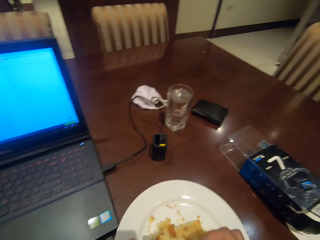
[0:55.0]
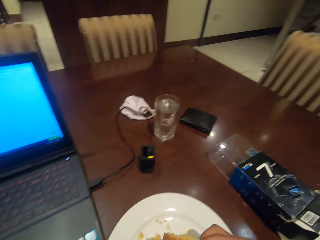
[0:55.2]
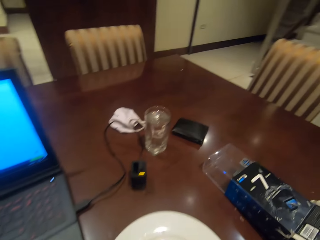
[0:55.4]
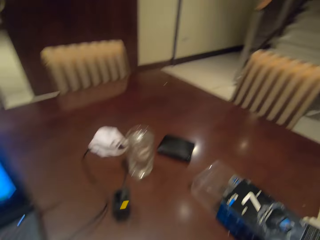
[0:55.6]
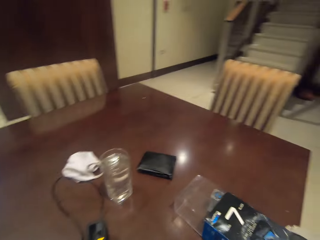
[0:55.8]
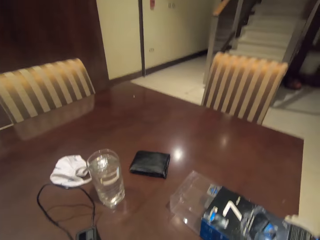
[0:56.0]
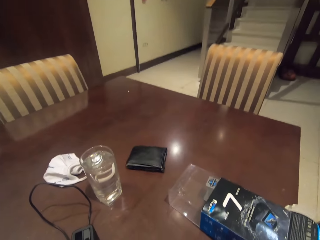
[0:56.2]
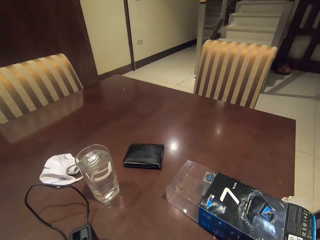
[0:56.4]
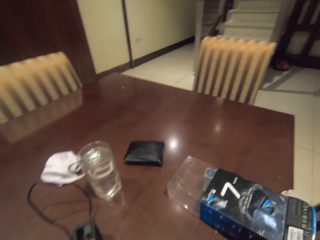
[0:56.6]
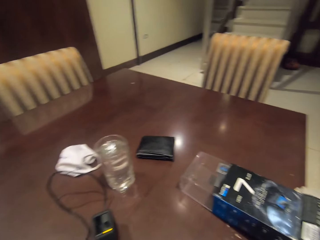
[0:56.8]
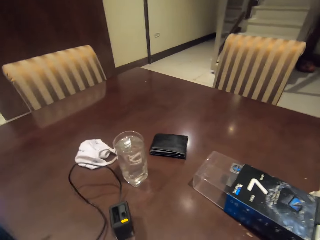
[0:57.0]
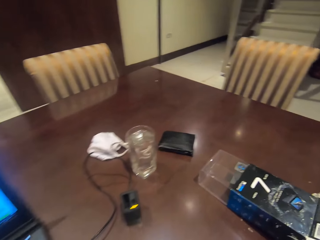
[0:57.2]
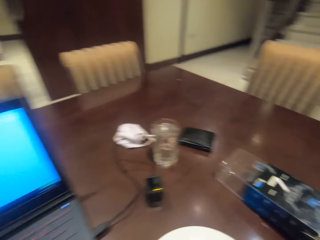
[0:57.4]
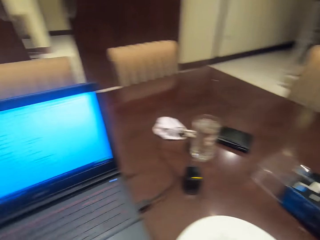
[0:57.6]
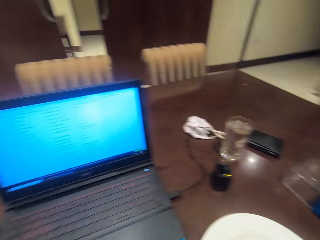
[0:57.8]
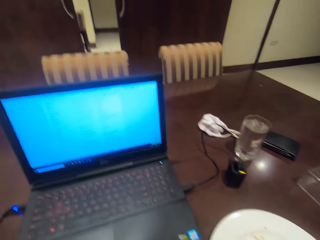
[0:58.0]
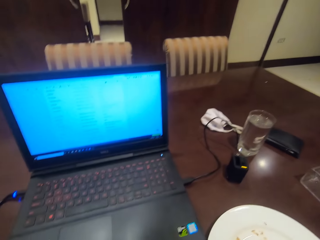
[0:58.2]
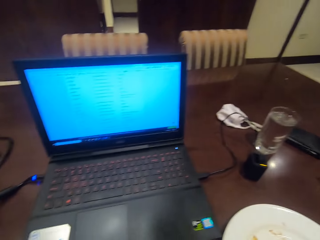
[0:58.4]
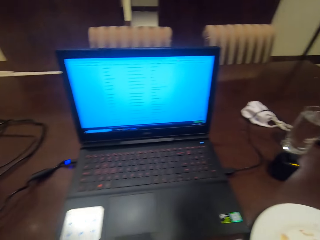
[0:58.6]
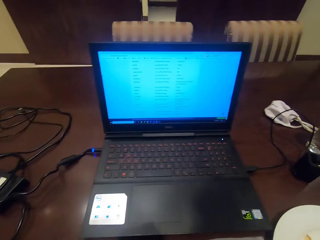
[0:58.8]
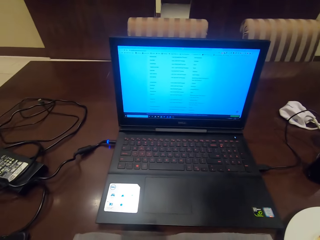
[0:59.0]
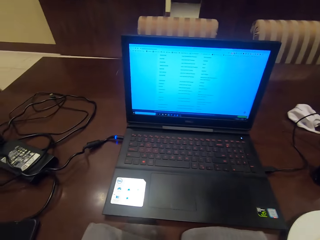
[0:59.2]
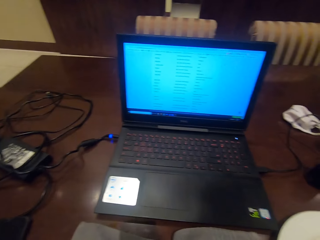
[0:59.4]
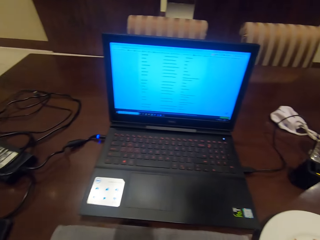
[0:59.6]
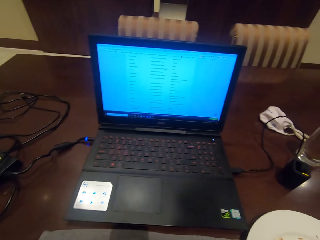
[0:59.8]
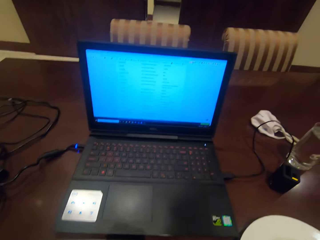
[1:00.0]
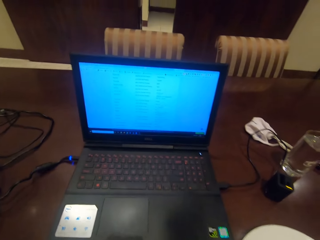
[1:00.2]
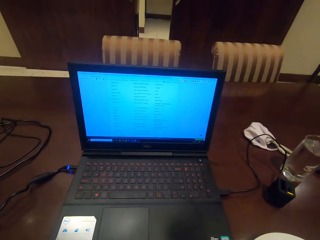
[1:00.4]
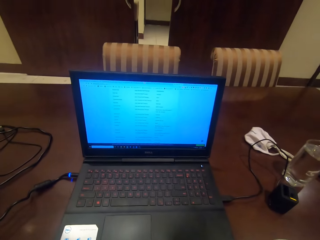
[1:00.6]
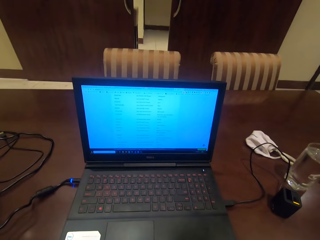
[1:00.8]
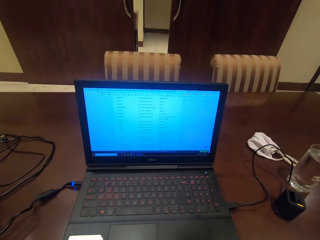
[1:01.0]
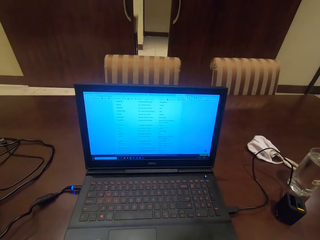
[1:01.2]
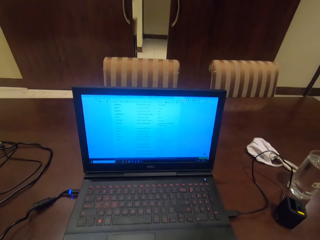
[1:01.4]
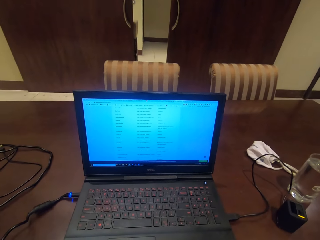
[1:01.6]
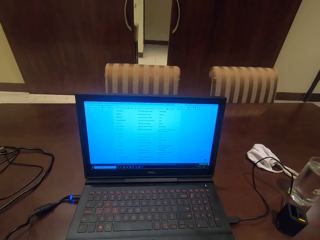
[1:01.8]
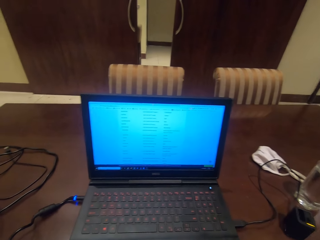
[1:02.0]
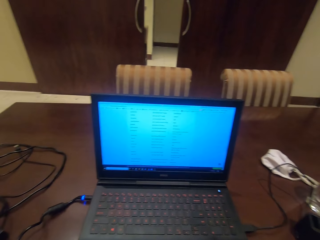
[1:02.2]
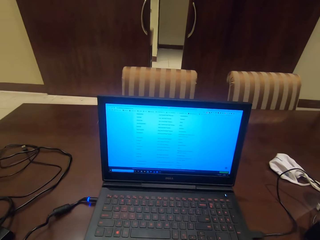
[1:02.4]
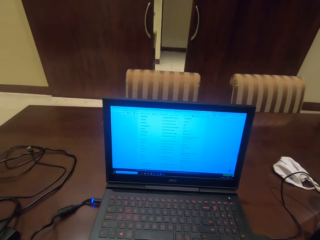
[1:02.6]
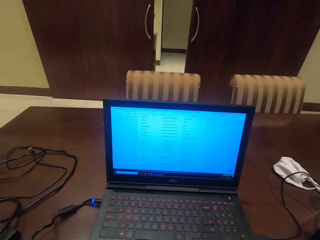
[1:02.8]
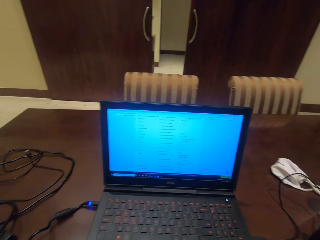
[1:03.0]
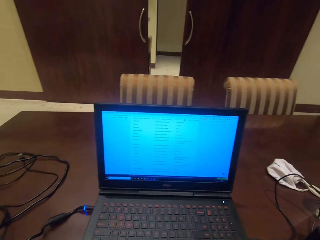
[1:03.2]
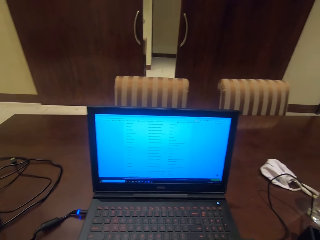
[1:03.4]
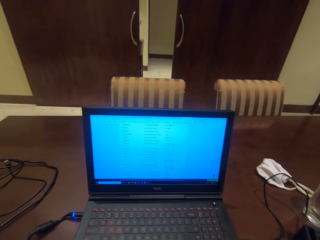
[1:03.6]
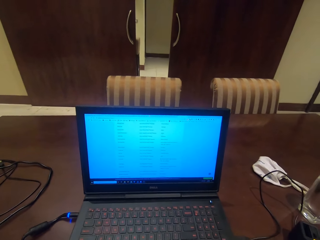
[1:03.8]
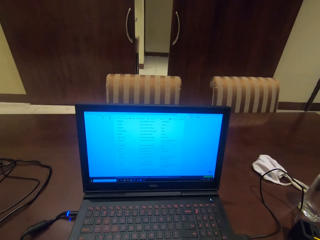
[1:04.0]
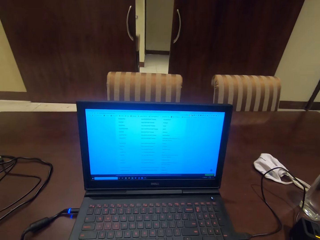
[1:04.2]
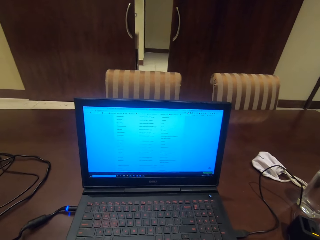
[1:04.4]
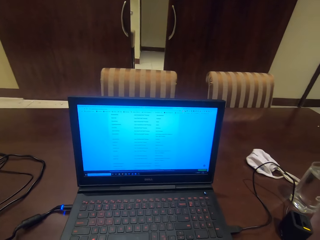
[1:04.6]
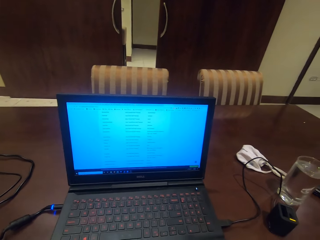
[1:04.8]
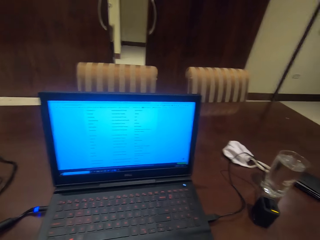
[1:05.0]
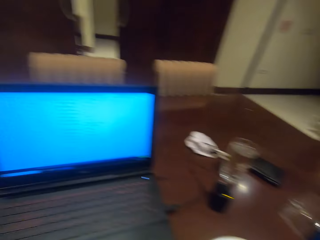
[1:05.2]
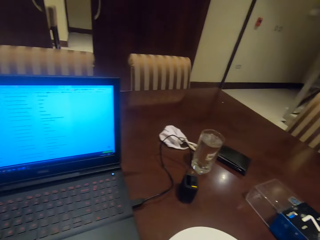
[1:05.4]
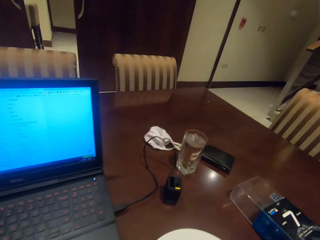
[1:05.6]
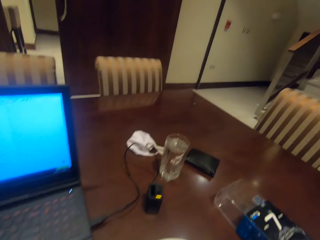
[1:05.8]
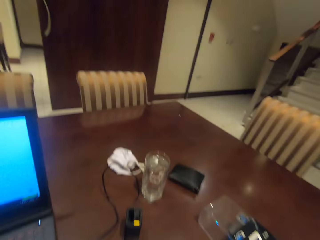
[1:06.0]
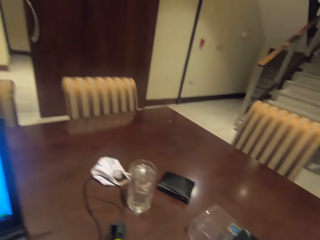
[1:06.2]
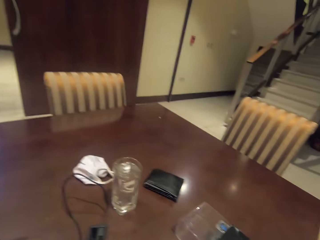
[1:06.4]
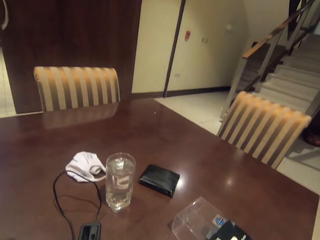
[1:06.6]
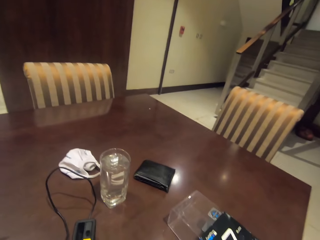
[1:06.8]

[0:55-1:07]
The camera wearer eats a cake slice.

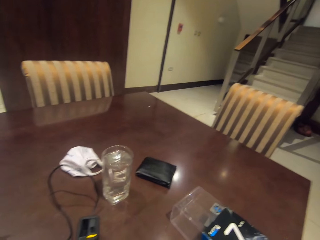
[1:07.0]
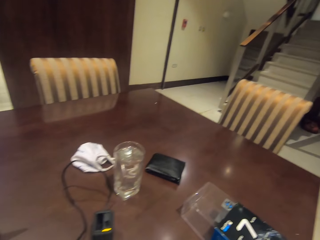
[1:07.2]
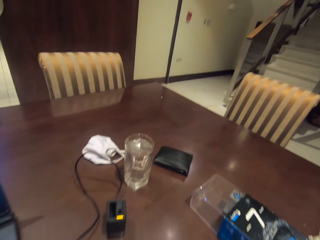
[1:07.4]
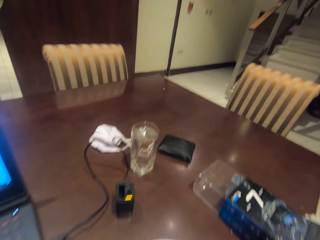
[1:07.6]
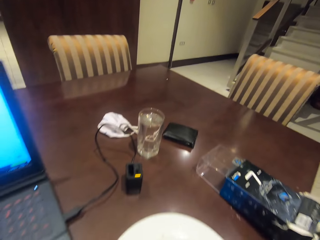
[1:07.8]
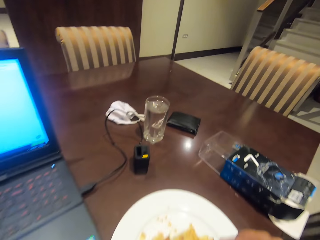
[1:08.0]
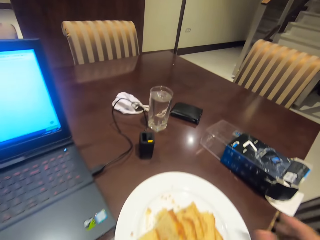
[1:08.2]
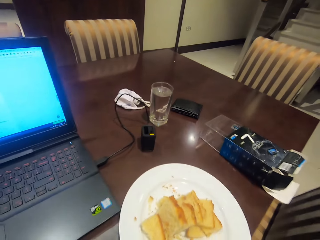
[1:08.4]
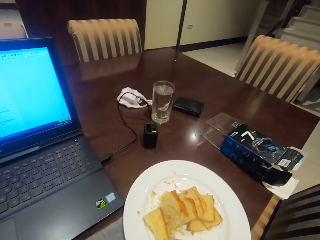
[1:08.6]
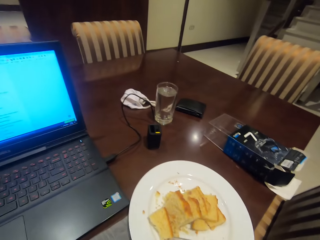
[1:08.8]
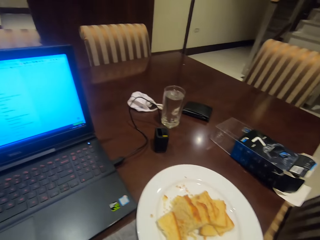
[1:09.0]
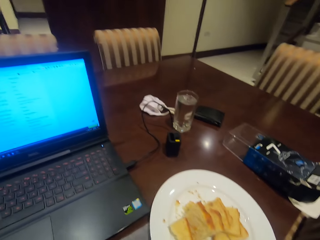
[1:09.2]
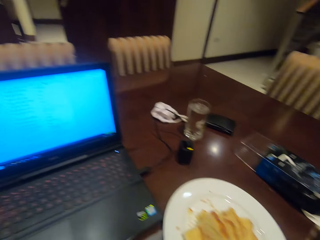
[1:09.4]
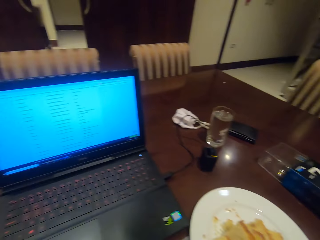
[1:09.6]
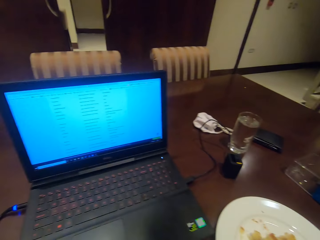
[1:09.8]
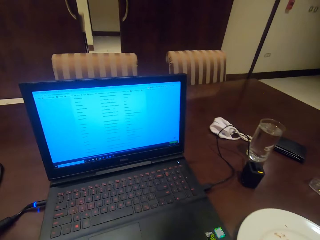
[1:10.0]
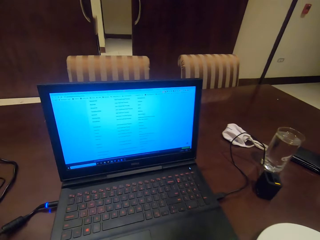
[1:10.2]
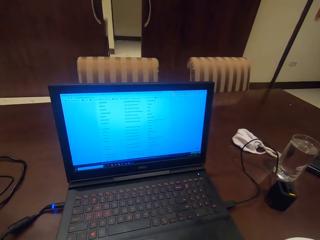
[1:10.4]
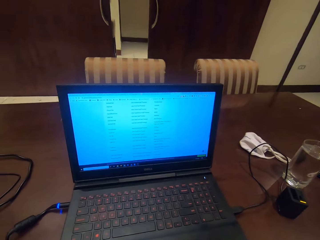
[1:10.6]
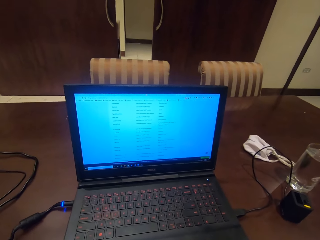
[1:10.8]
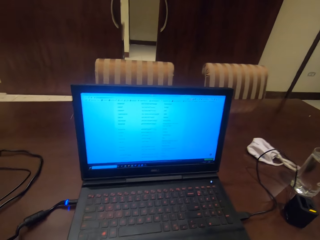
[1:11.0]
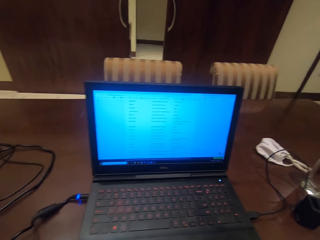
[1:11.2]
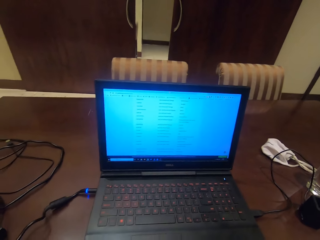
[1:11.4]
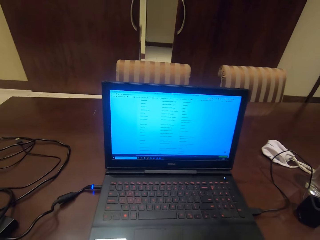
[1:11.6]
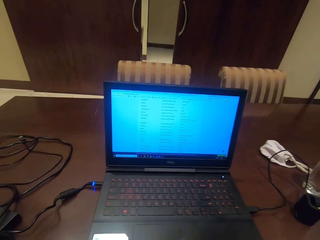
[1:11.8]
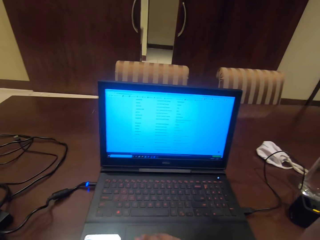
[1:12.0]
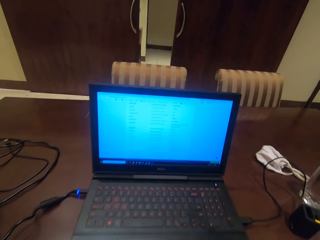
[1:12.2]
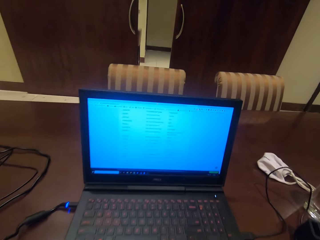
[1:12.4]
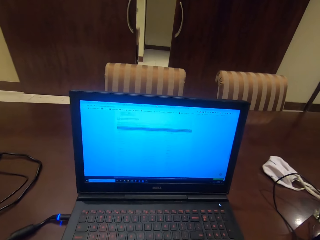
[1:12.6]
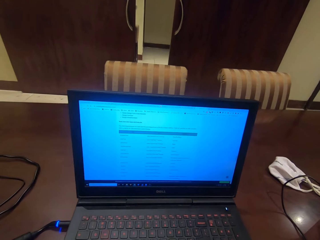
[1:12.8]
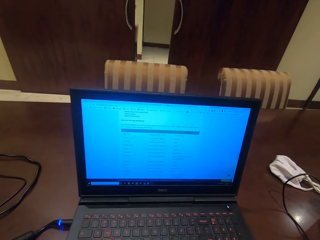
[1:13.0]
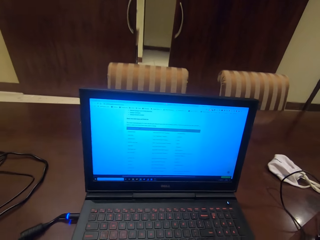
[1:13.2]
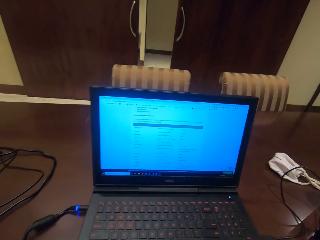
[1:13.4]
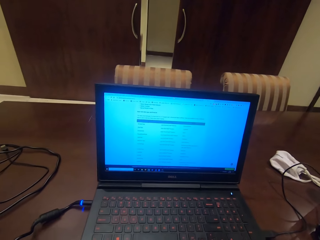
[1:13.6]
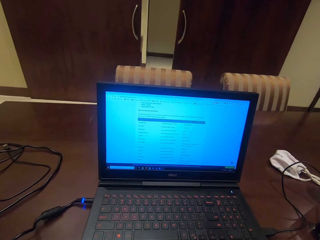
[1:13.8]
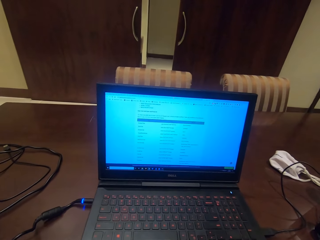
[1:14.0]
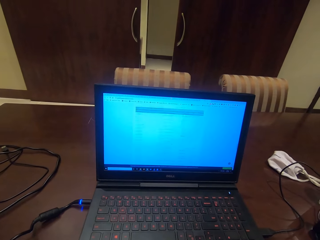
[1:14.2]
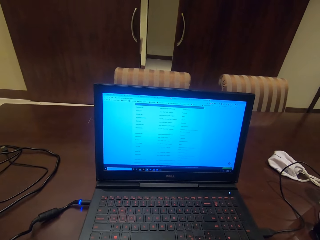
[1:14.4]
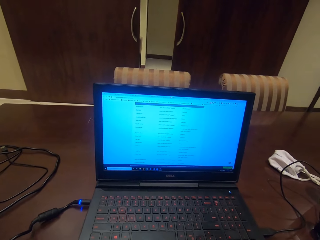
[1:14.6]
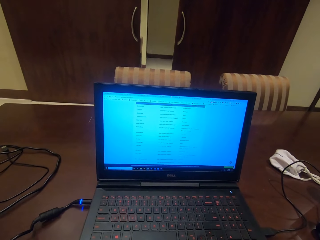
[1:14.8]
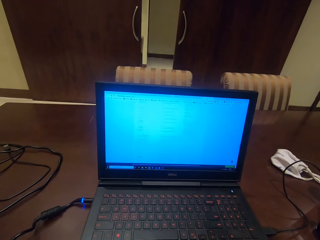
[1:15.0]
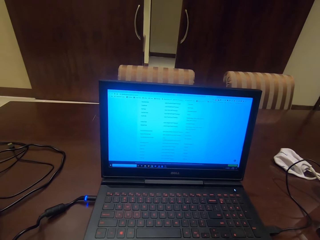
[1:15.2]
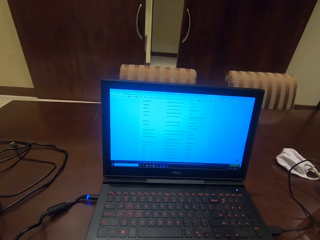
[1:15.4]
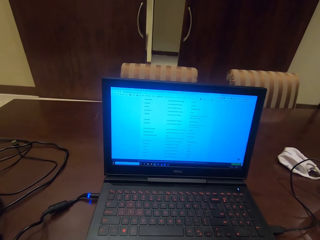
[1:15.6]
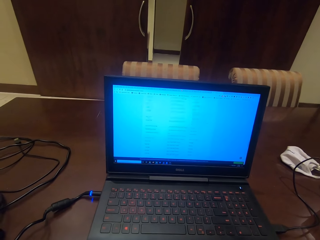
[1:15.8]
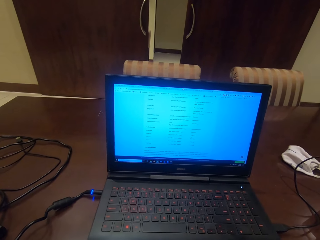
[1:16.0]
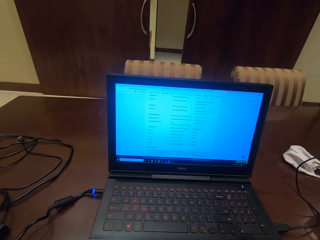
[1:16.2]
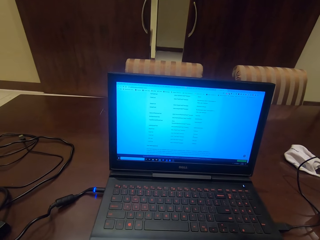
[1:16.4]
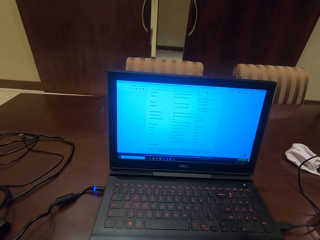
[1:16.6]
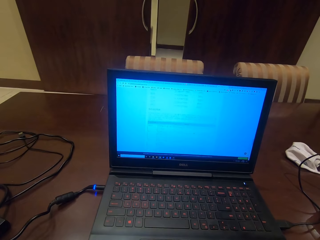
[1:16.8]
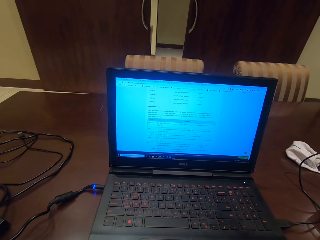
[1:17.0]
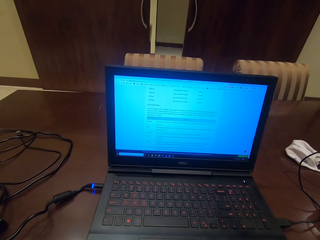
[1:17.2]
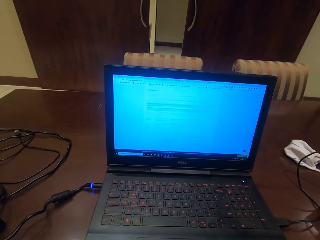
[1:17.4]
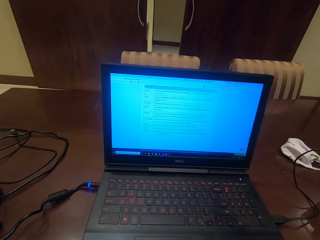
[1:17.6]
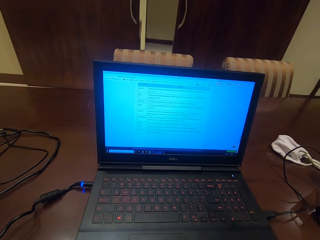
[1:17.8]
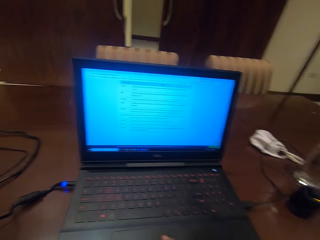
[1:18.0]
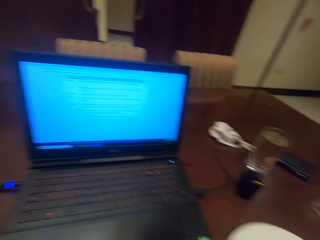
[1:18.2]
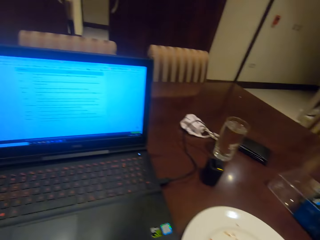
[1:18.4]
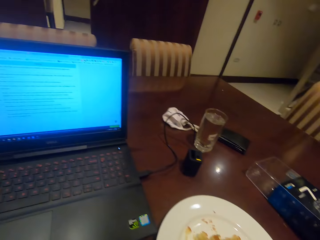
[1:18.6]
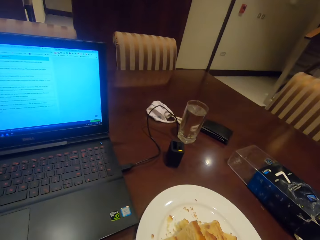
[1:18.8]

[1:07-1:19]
The camera wearer goes through his laptop.
